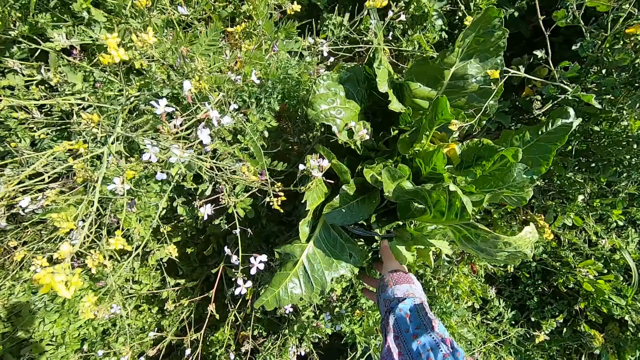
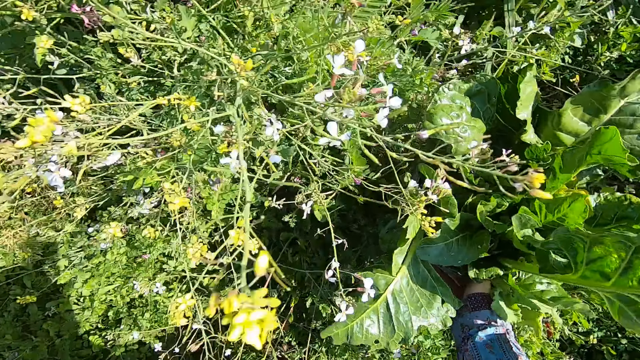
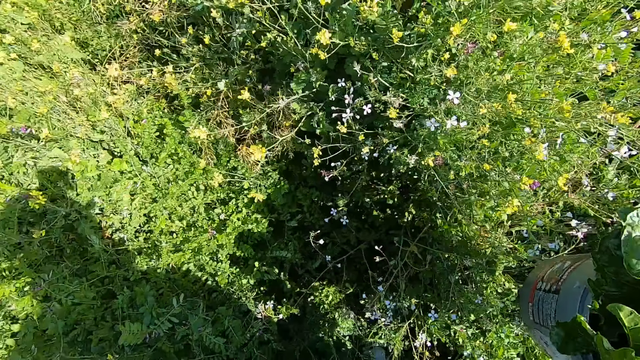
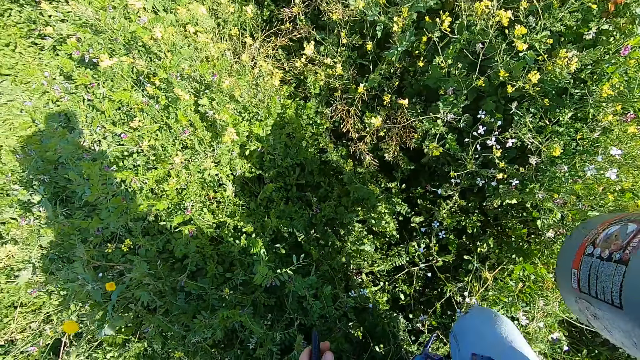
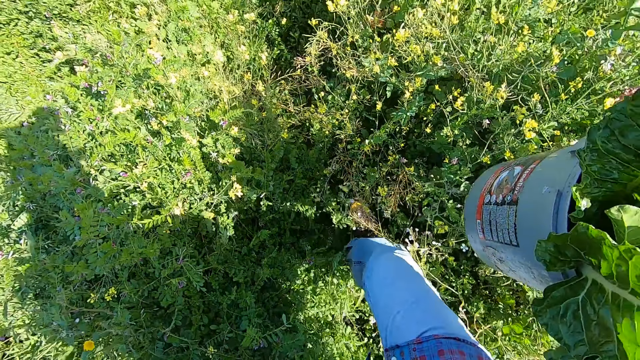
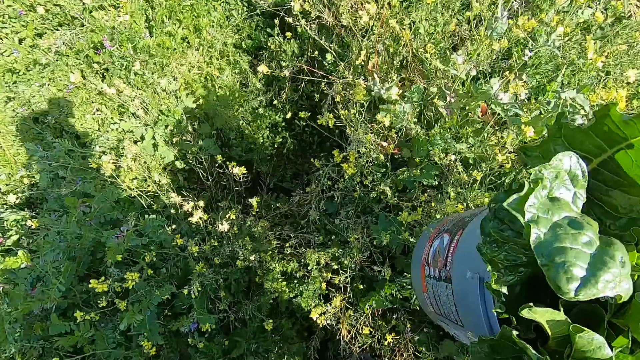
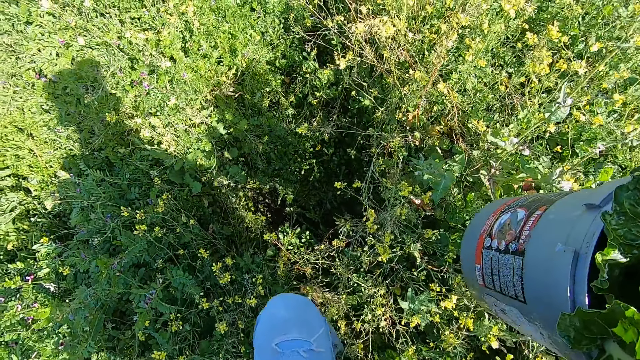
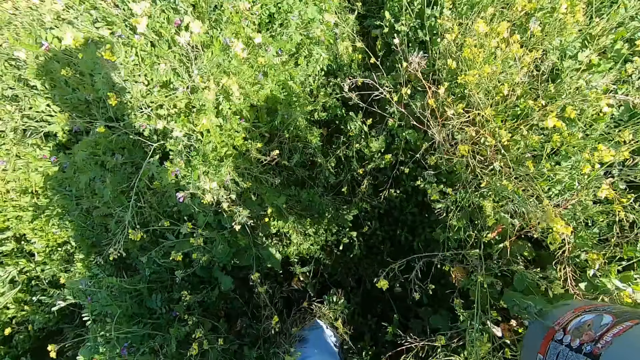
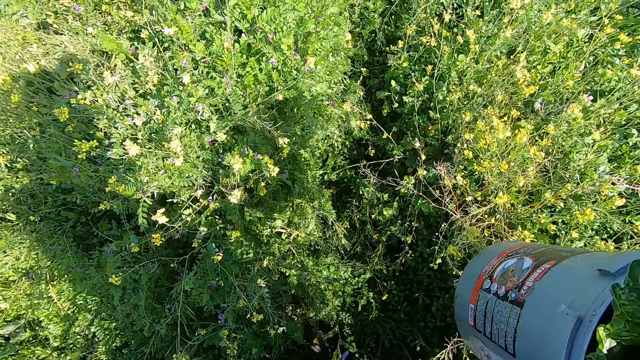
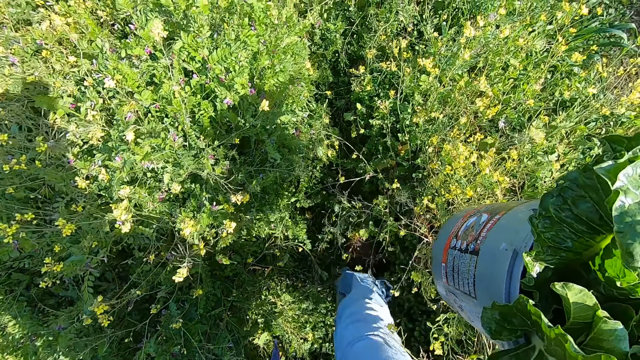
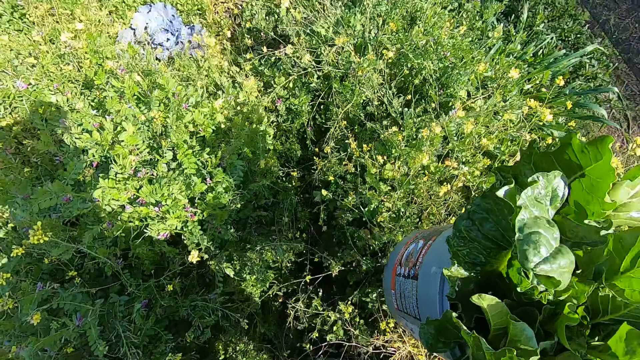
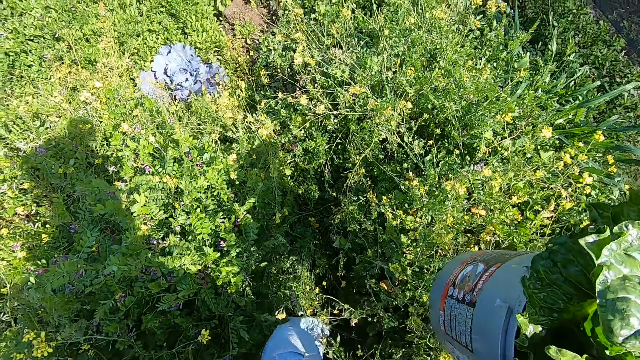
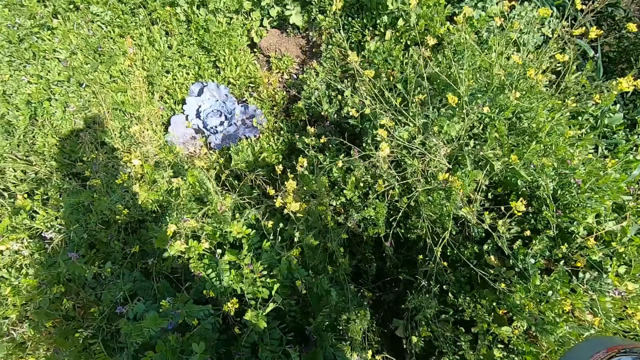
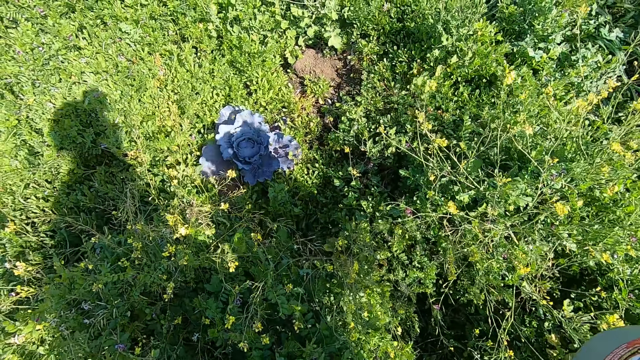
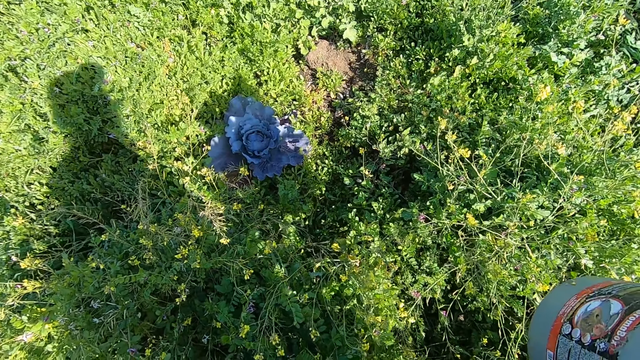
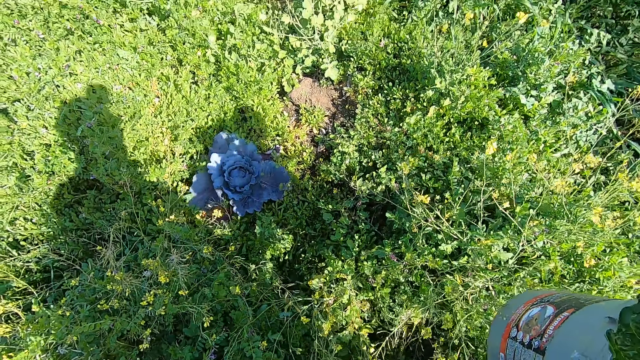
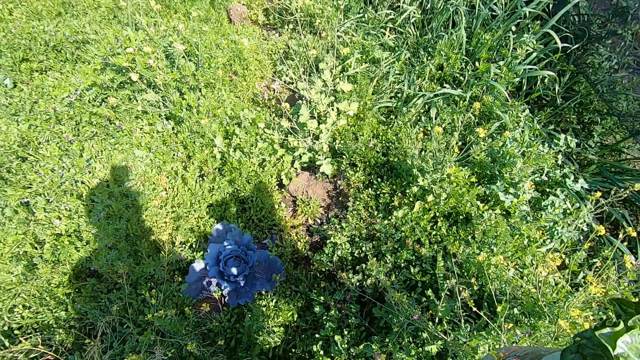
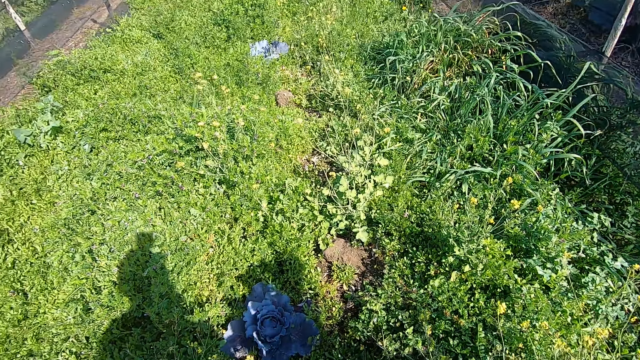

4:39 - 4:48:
The camera wearer carries the bucket with his right hand. He takes the bucket. He walks forward in the garden.

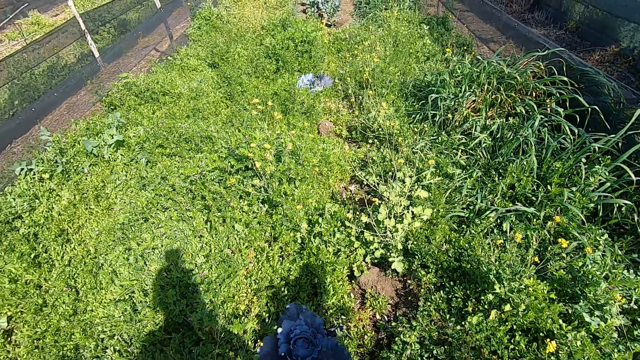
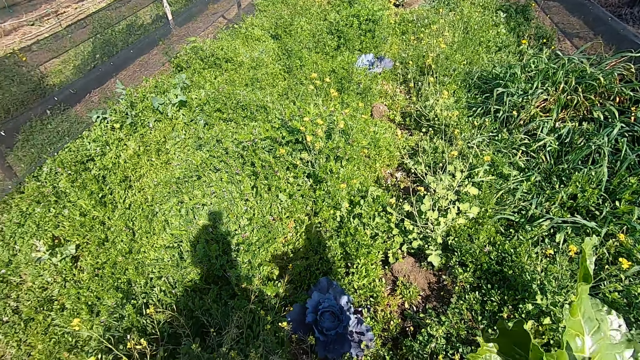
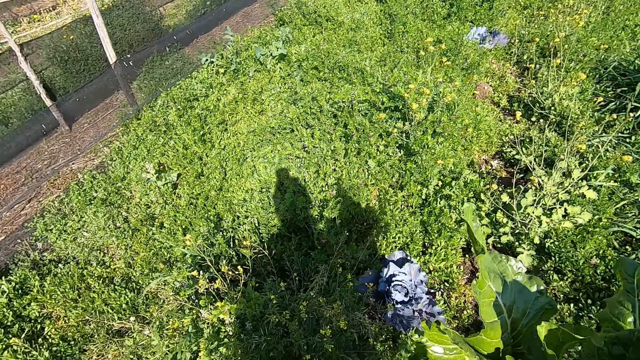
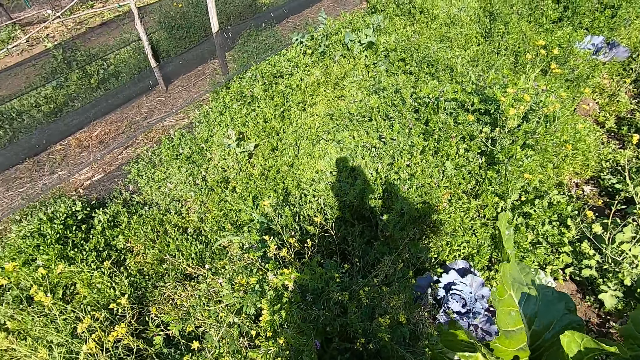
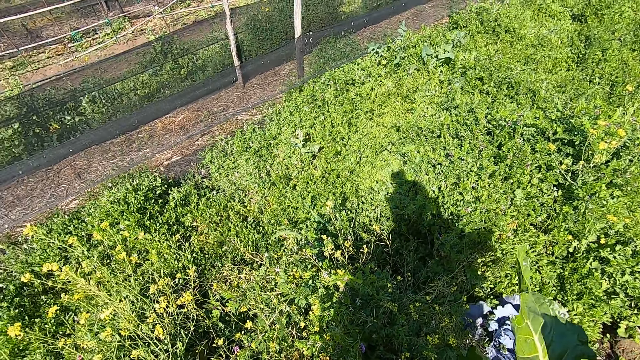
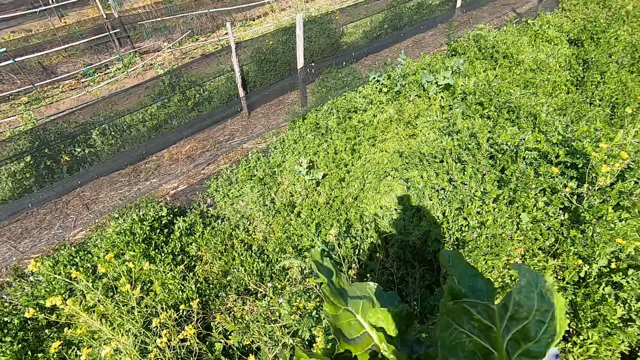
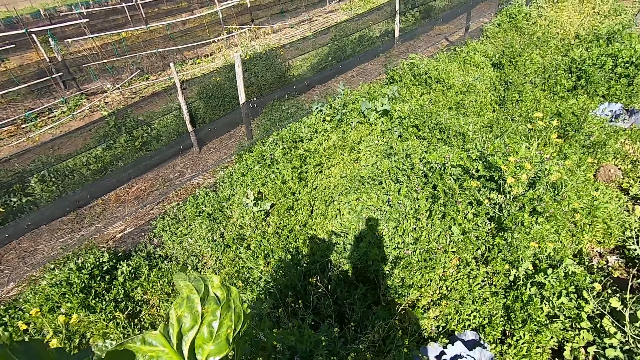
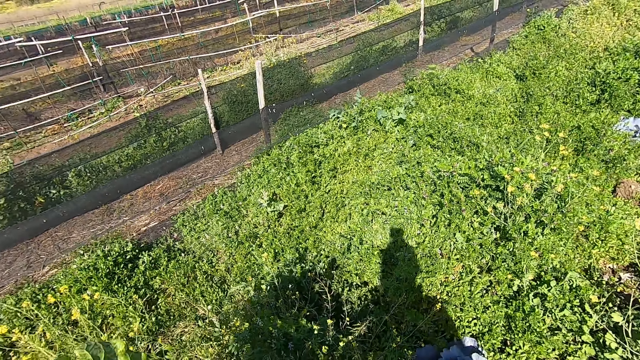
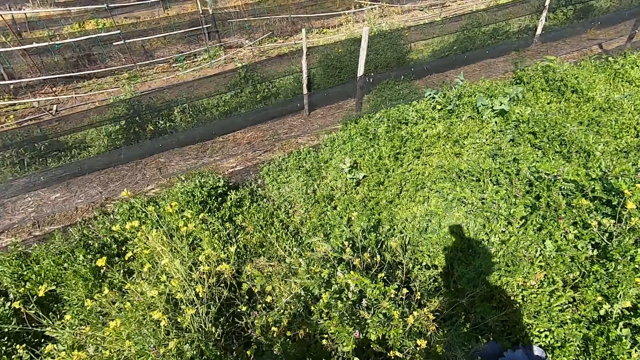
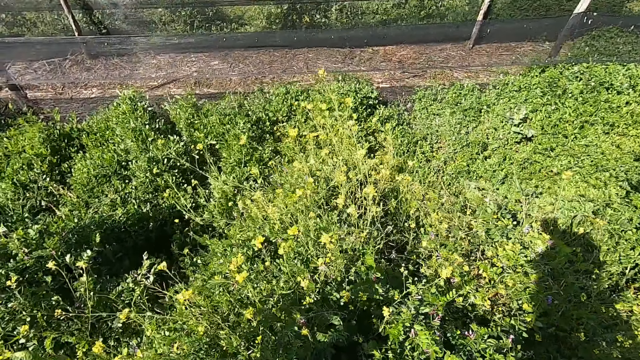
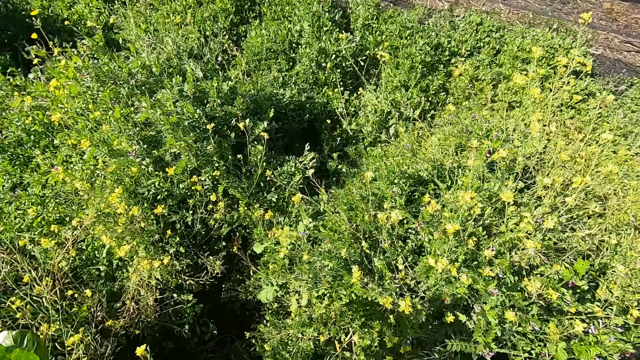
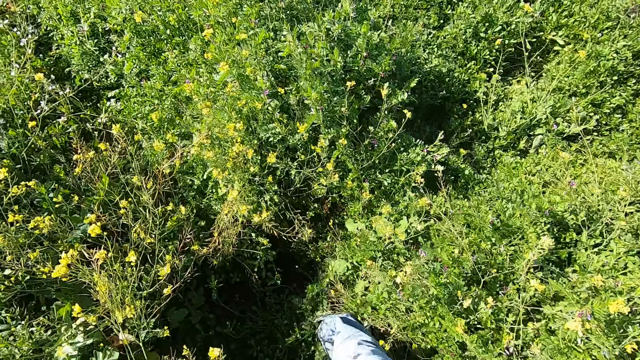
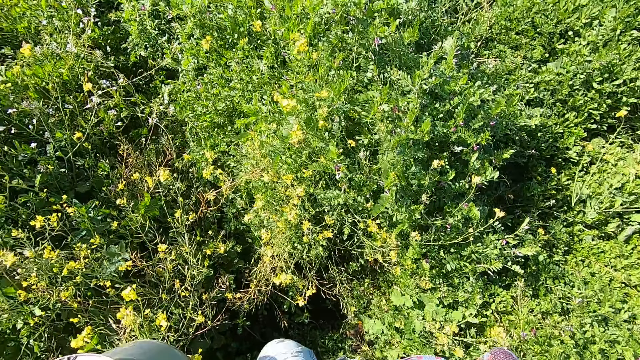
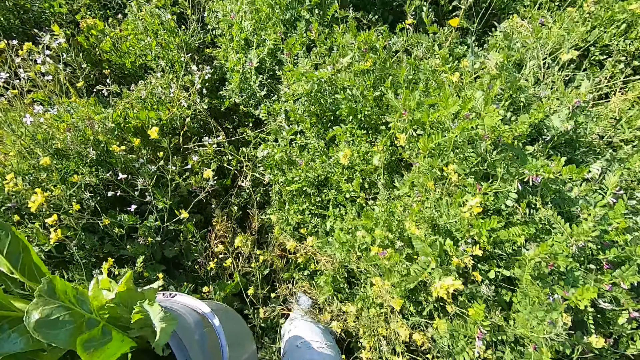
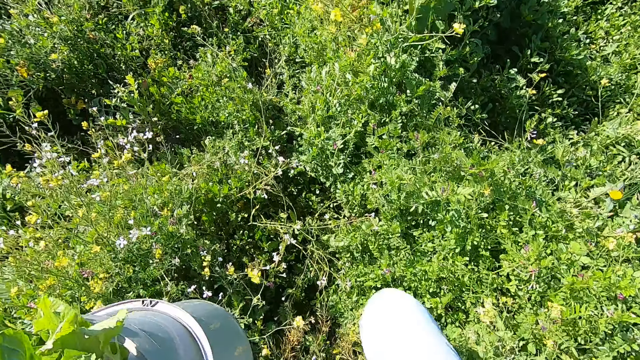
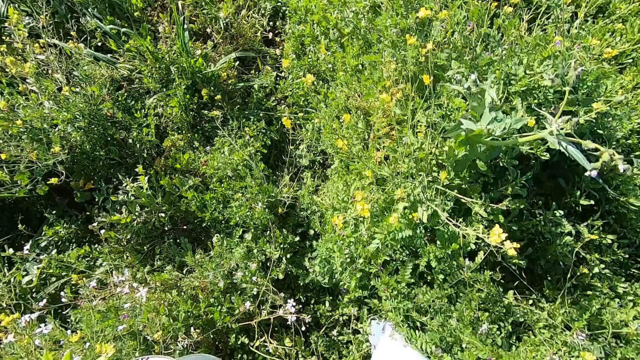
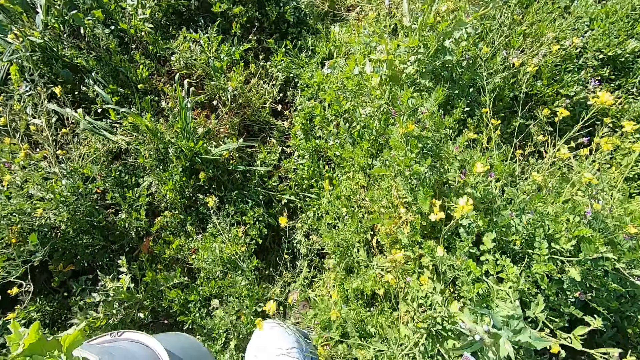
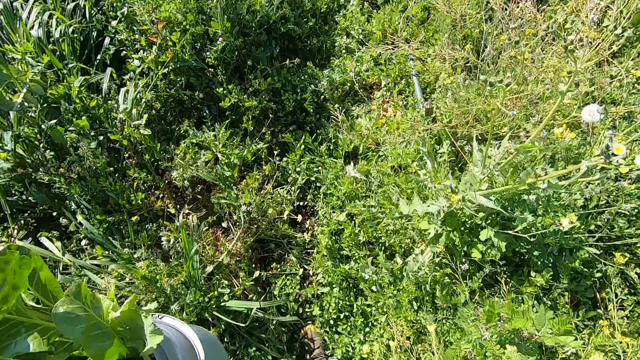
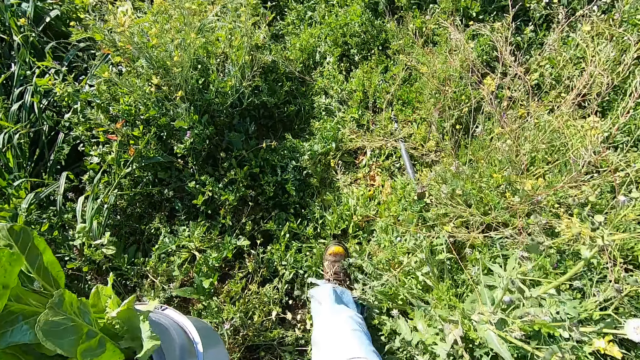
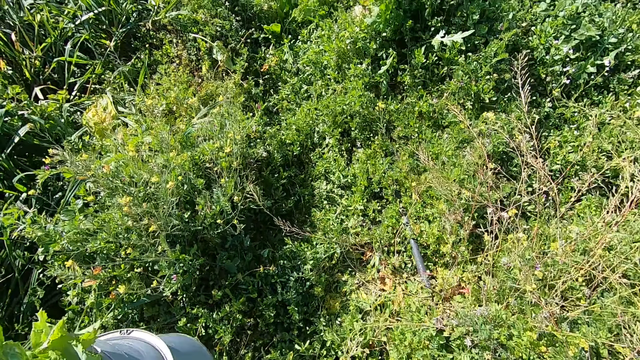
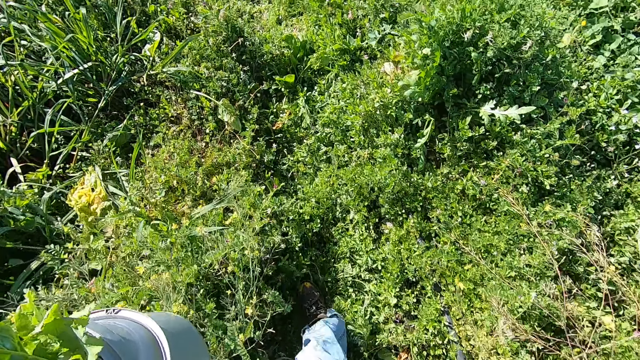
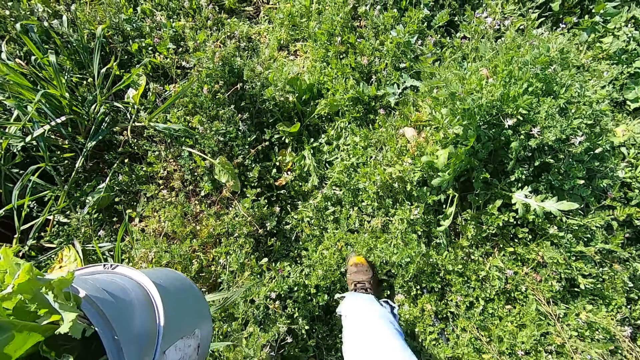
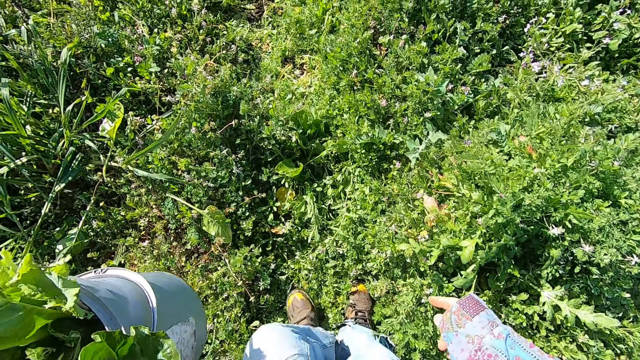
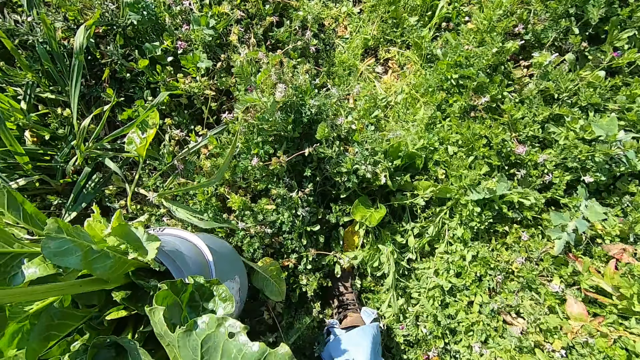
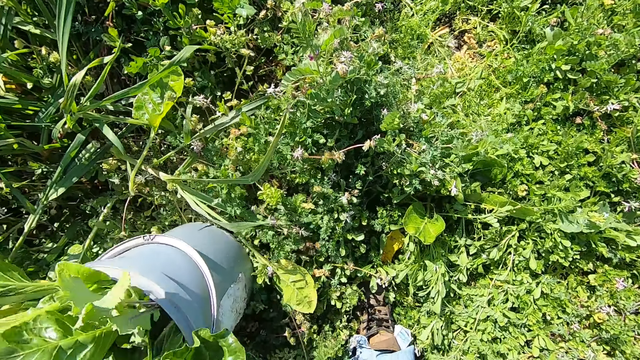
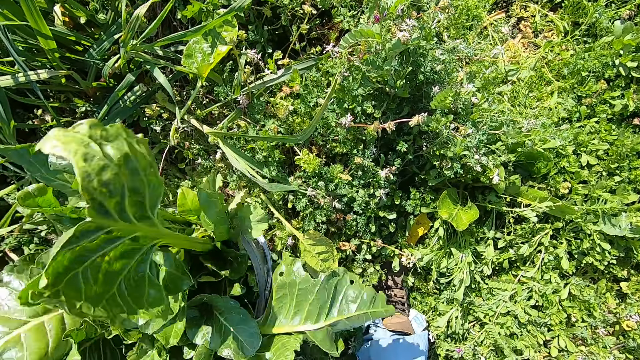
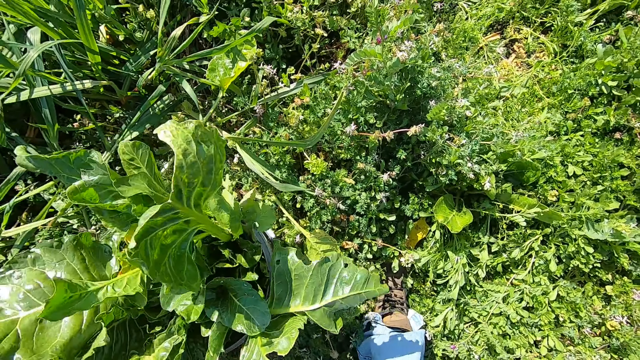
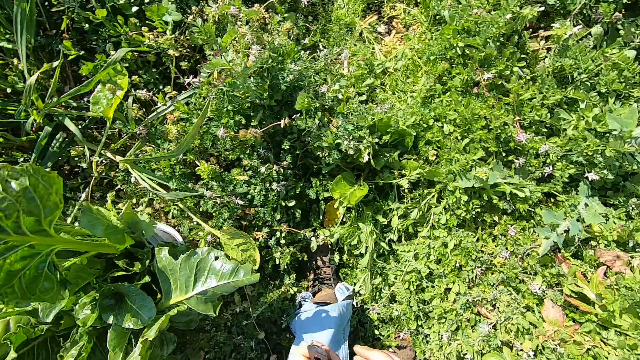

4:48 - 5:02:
The camera wearer turns around. They stop walking. They start walking backwards in the garden. They drop the bucket on the floor.
